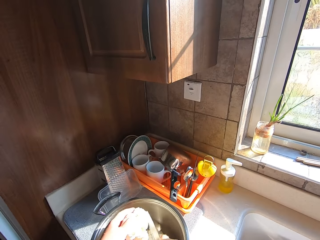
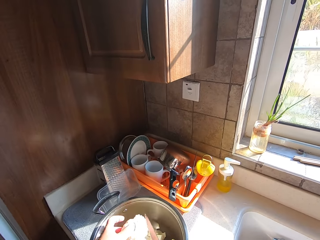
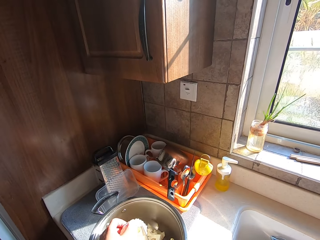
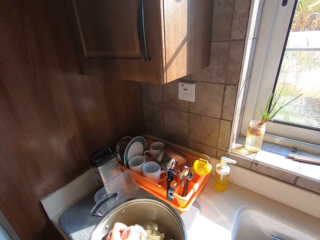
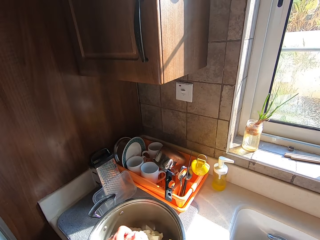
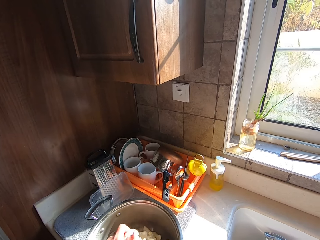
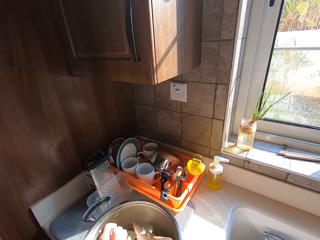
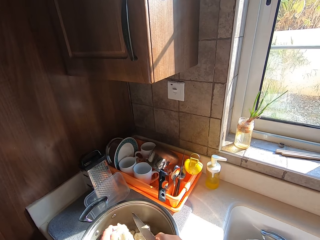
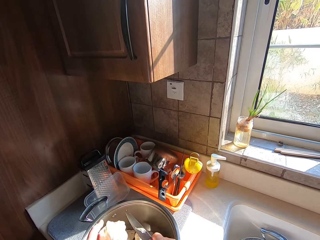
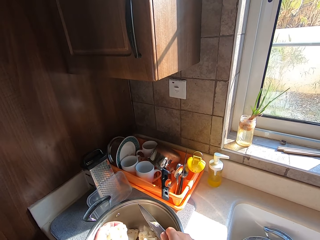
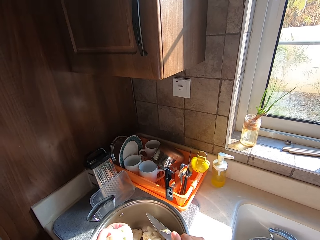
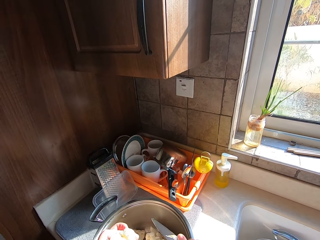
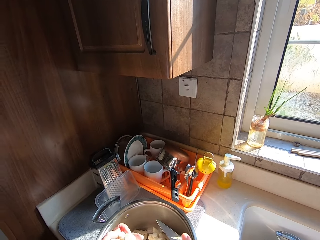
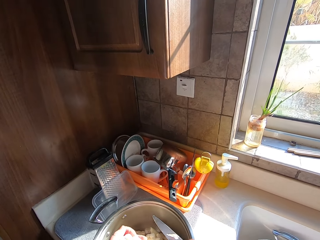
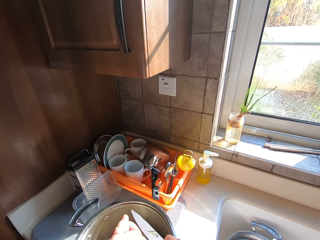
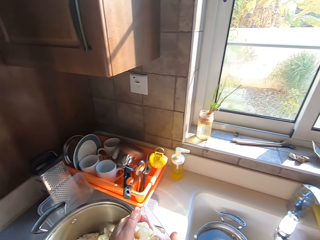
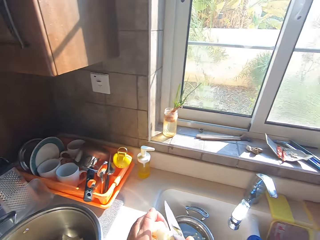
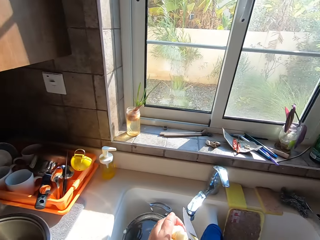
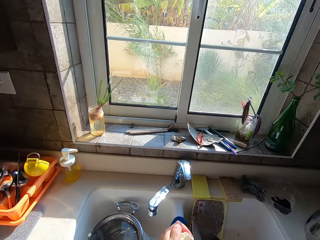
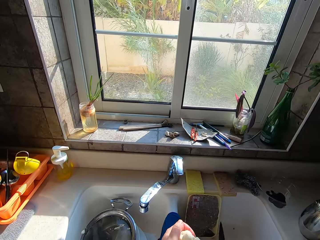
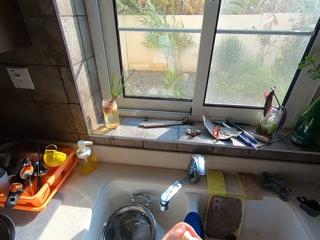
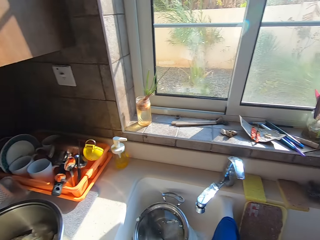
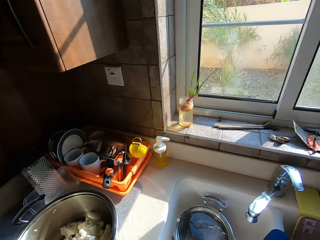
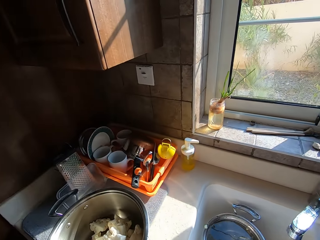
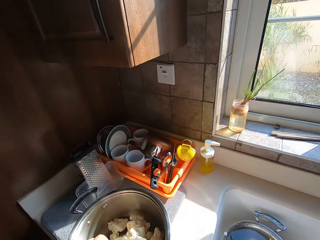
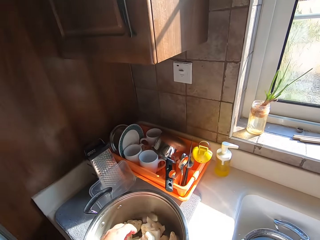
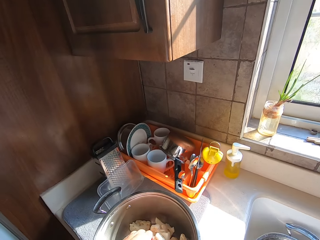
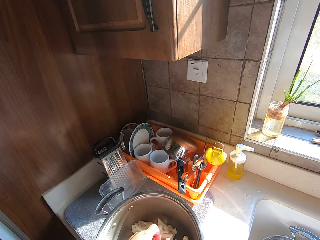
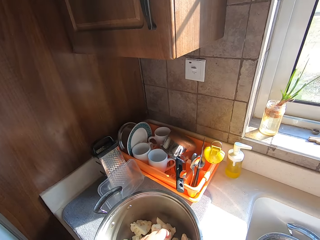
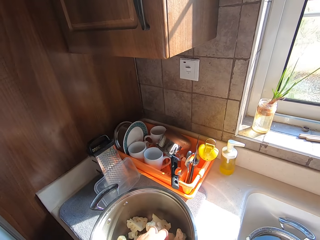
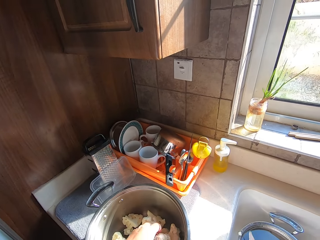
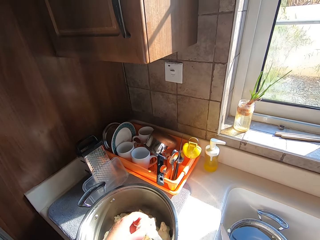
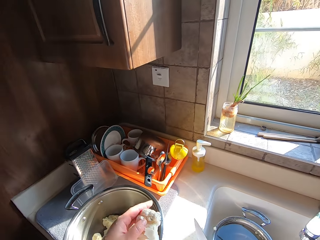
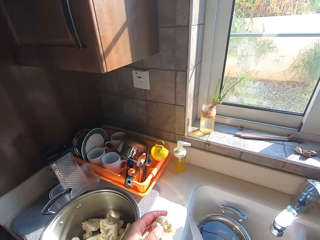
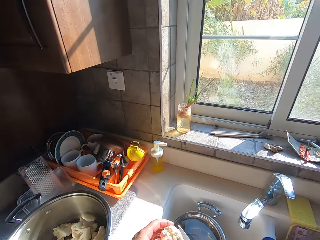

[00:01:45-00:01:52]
The camera wearer cuts a vegetable into a pan.

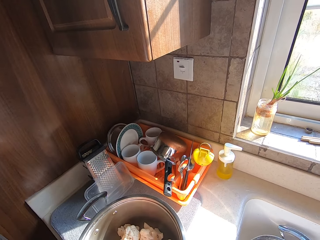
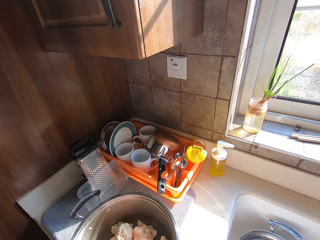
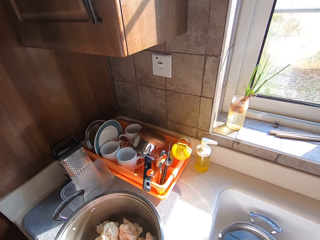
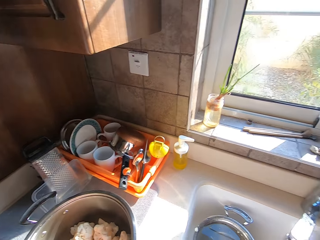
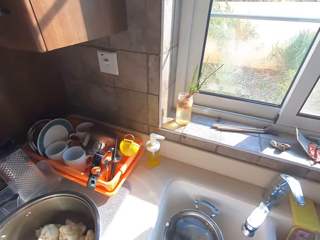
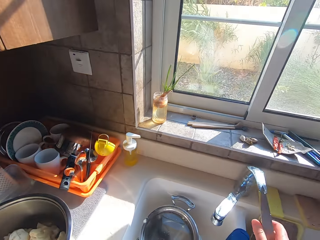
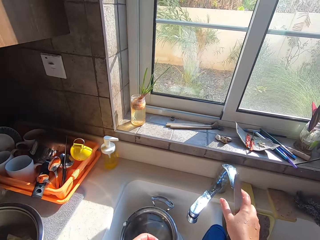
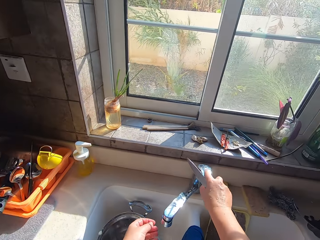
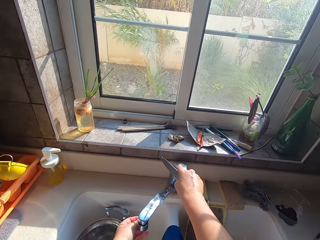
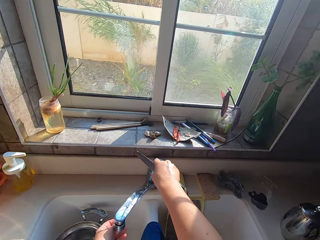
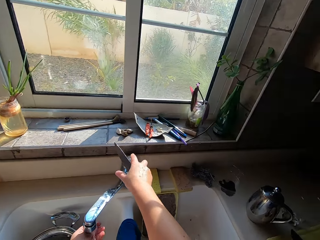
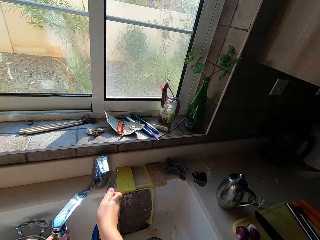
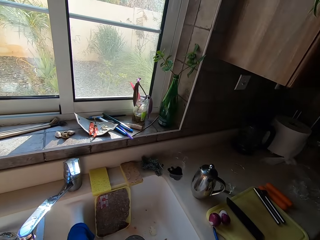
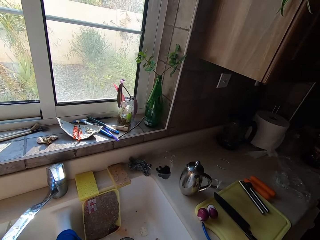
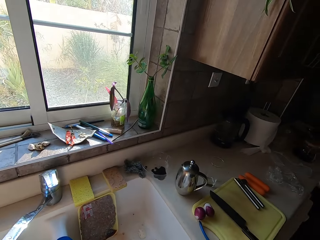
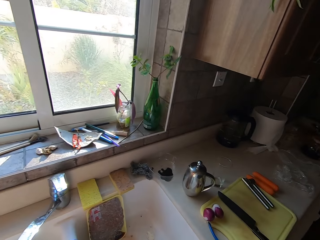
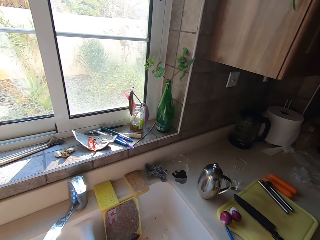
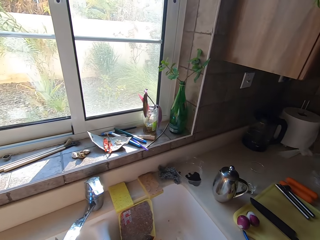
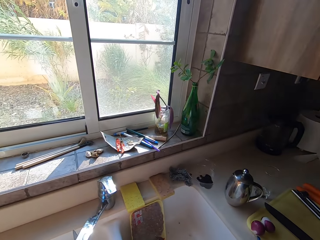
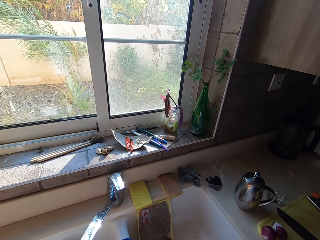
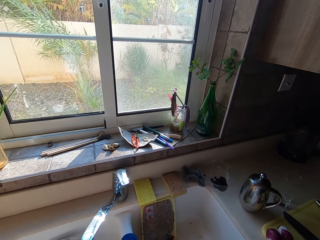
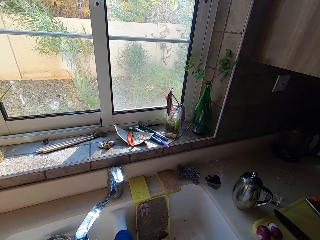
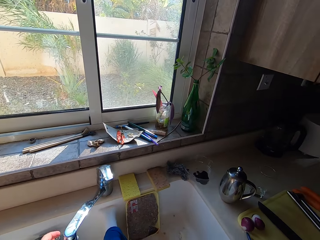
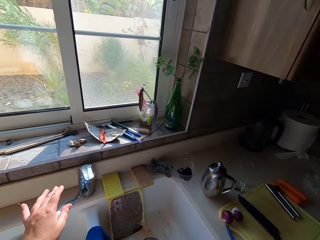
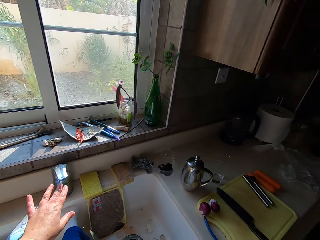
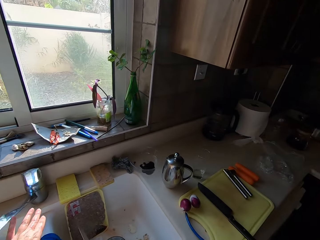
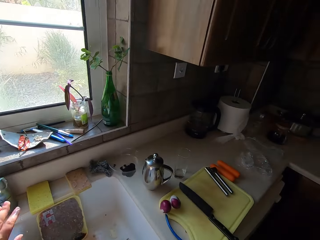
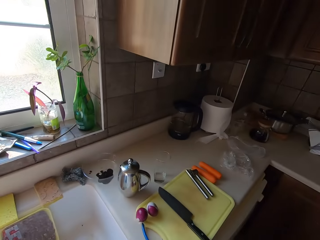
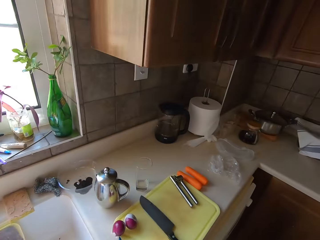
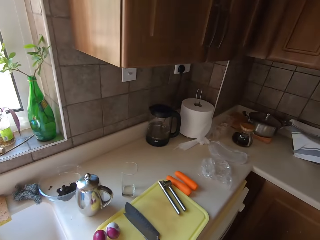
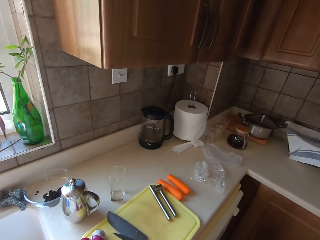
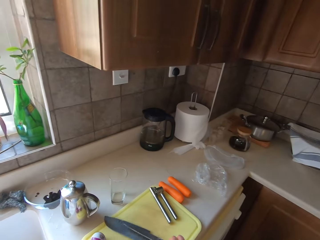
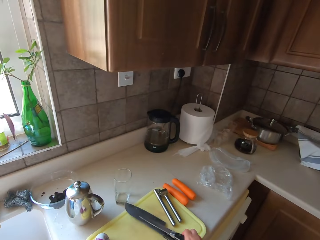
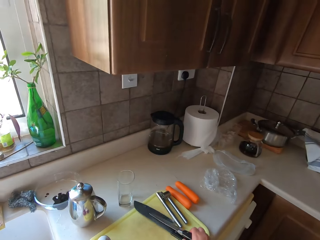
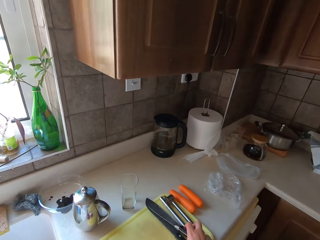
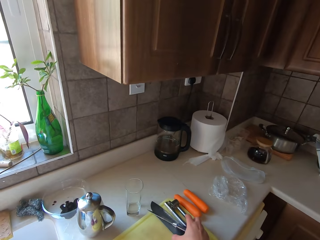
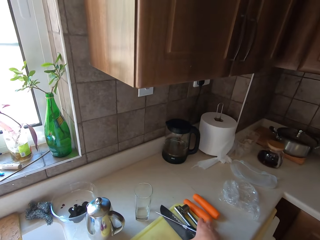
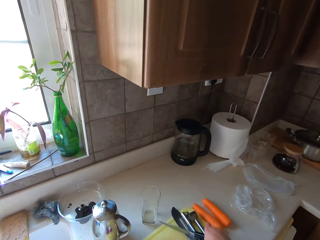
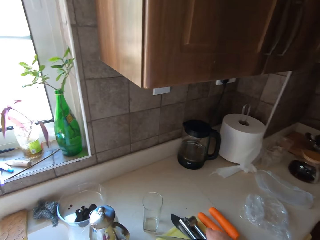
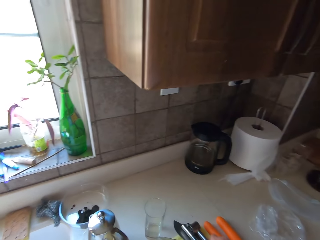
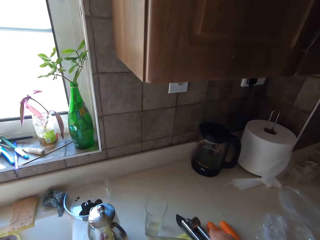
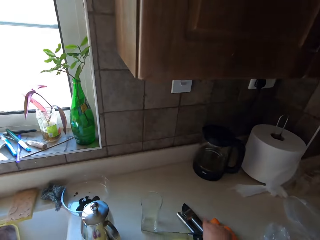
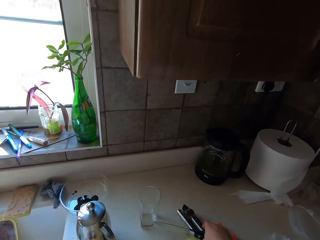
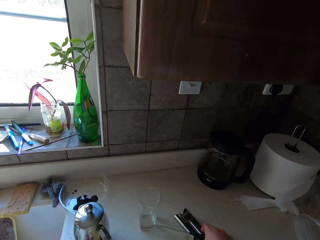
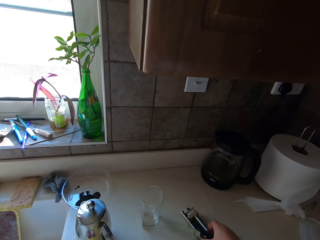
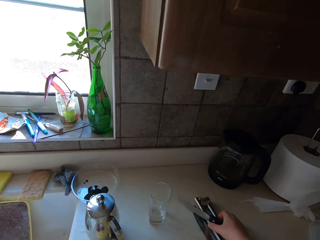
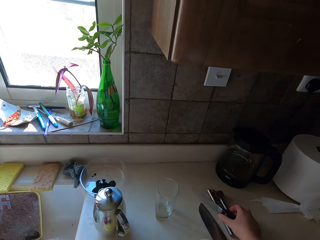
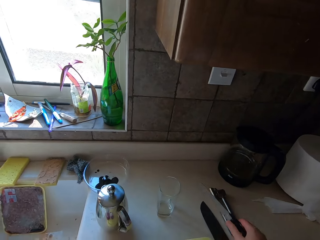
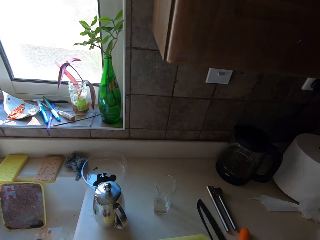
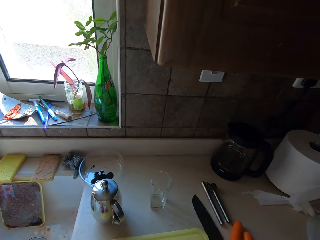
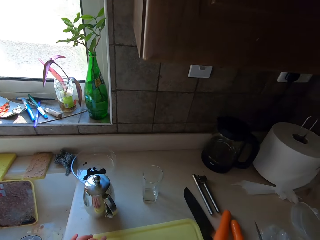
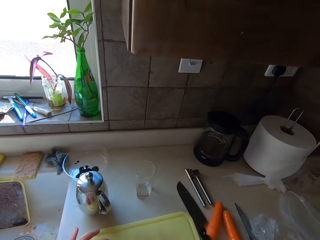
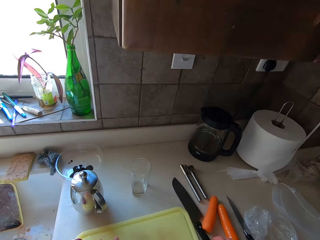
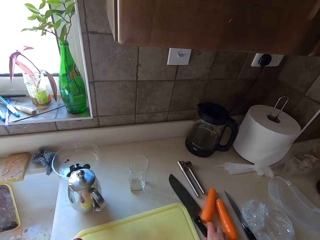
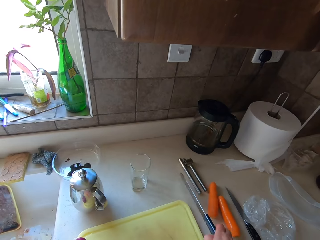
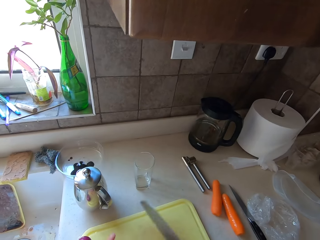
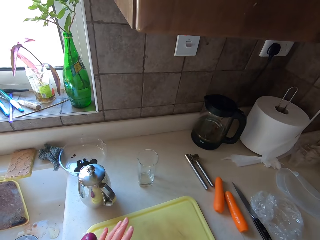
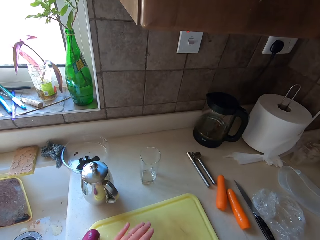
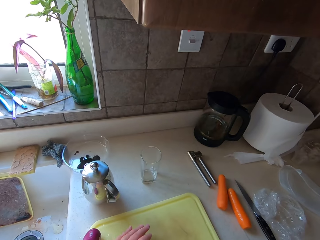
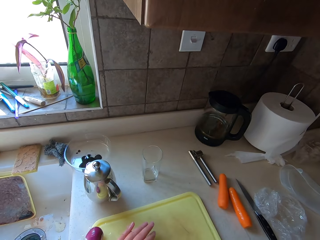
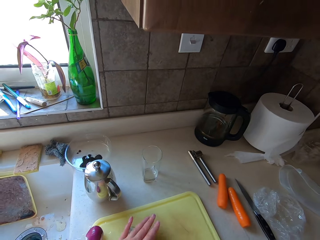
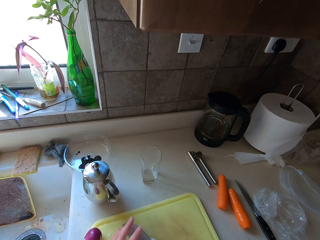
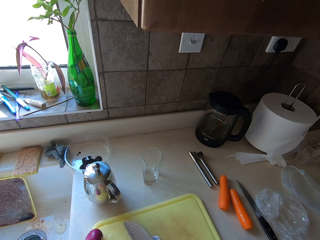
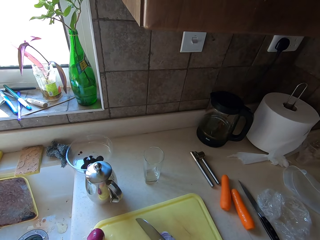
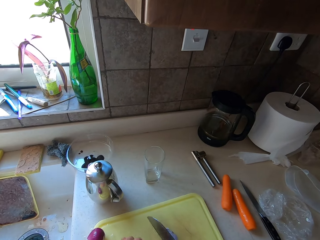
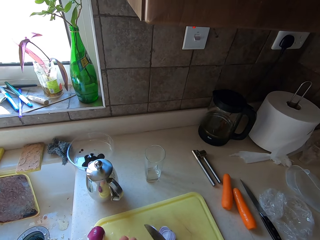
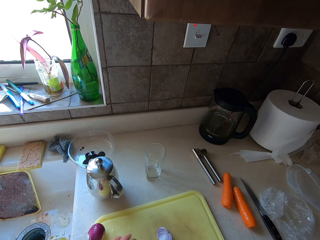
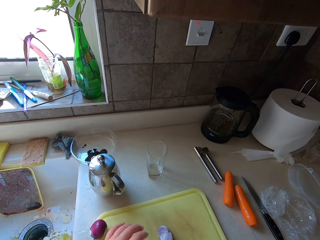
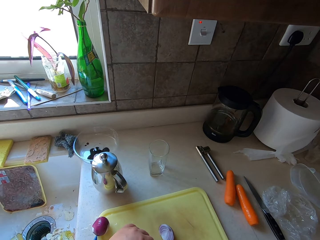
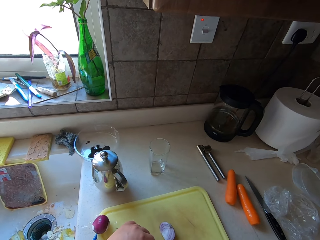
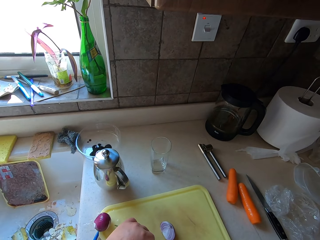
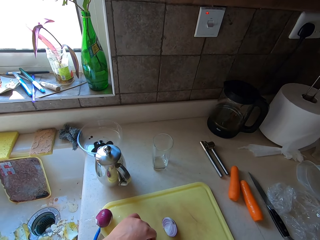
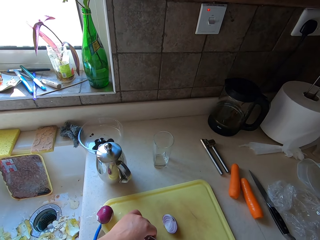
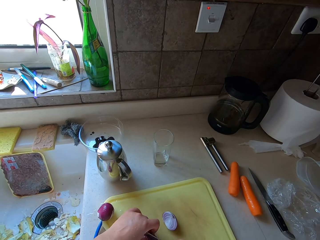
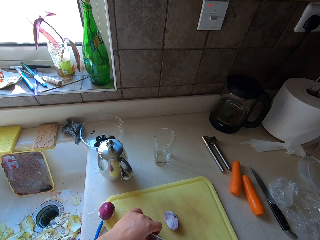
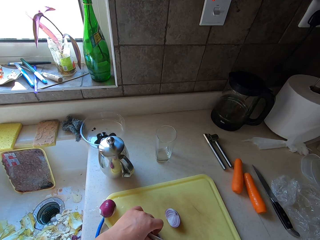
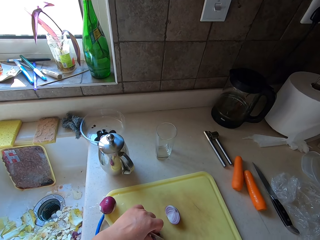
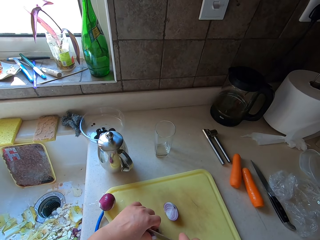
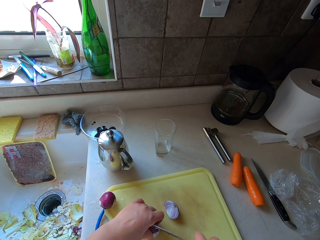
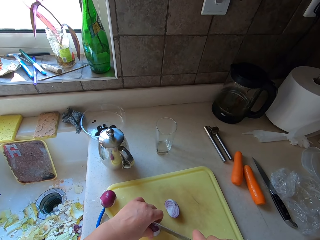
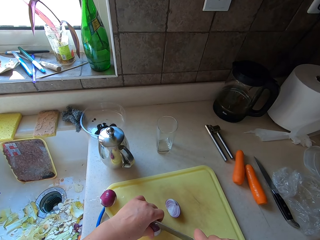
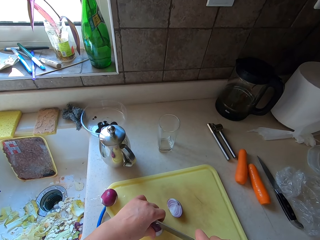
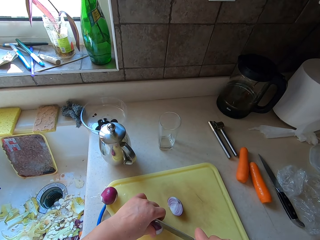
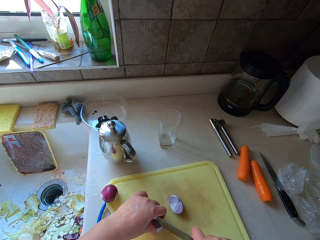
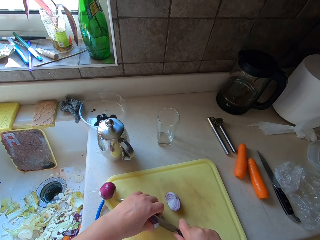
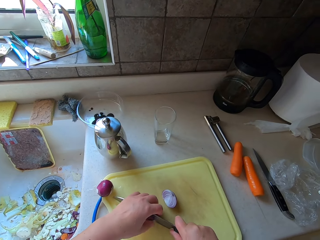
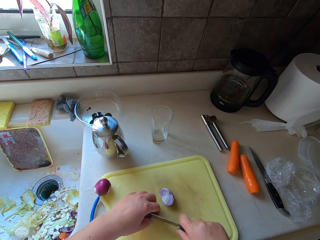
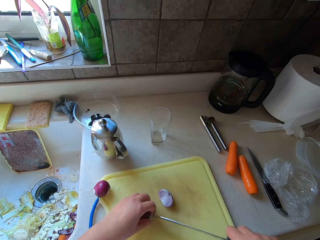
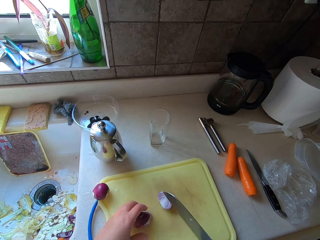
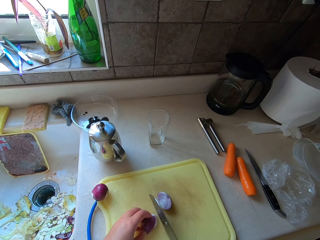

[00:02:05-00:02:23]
The camera wearer opens a tap. They run tap water. They rinse a knife. They wash an onion. They close the tap. They touch the knife on the chopping board. They put the knife on the chopping board. They push cutlery from the chopping board. They pick up the knife from the counter. They put the knife on the kitchen counter. They cut onions on the chopping board with the knife. They chop the onion.
